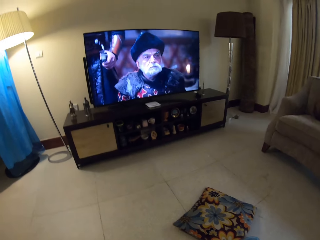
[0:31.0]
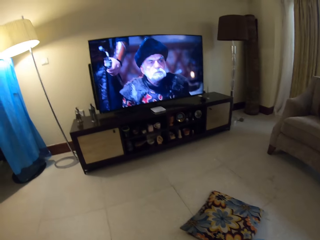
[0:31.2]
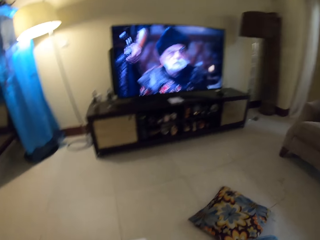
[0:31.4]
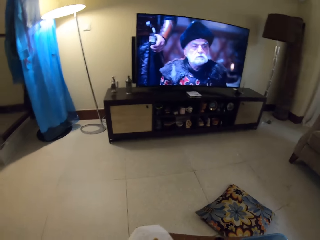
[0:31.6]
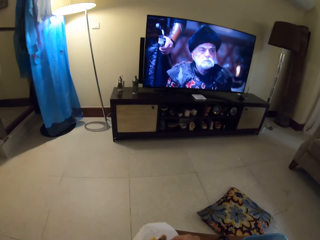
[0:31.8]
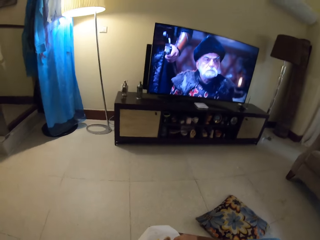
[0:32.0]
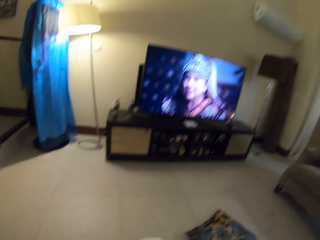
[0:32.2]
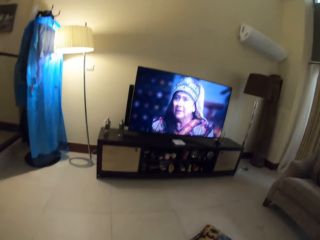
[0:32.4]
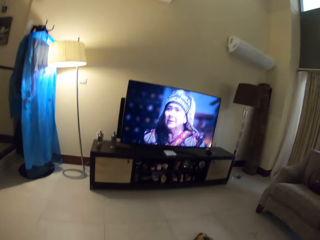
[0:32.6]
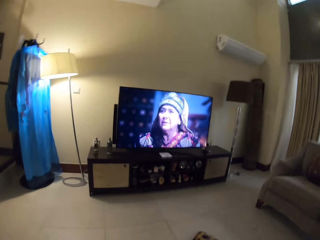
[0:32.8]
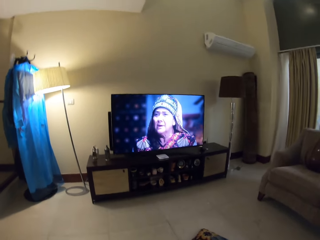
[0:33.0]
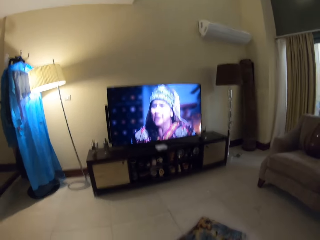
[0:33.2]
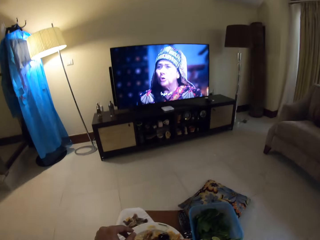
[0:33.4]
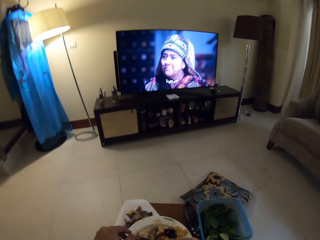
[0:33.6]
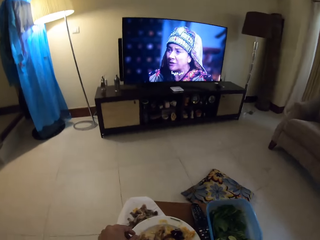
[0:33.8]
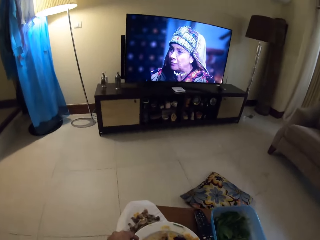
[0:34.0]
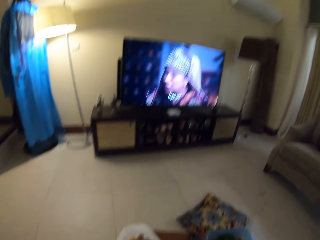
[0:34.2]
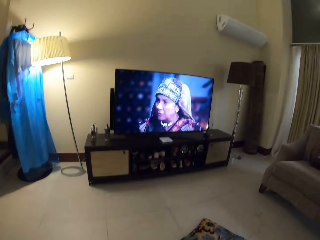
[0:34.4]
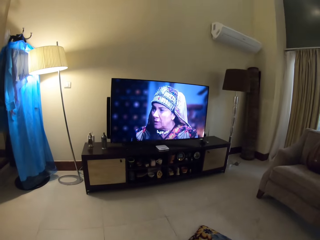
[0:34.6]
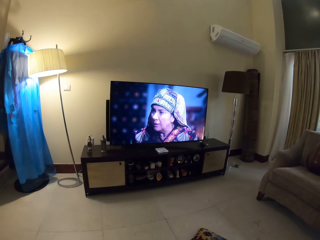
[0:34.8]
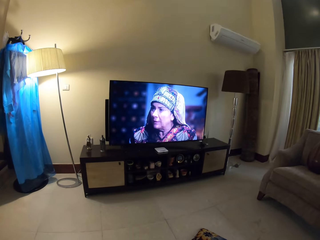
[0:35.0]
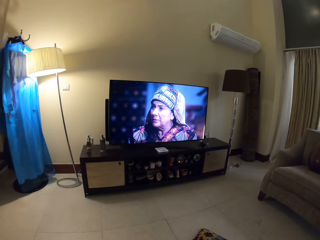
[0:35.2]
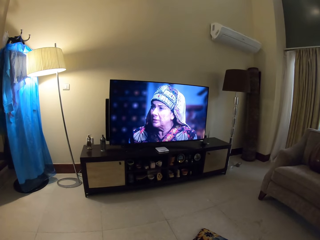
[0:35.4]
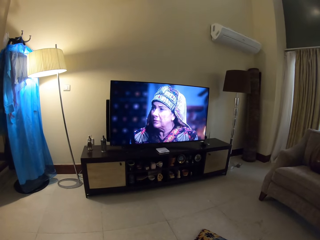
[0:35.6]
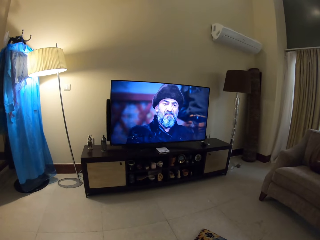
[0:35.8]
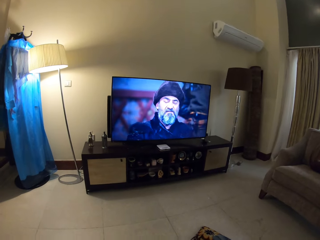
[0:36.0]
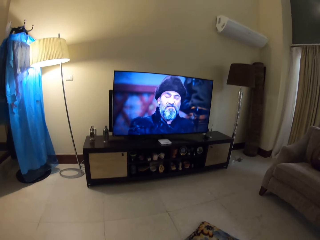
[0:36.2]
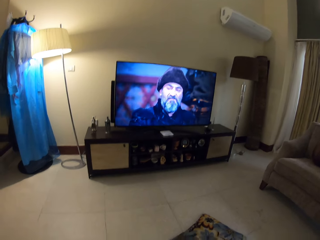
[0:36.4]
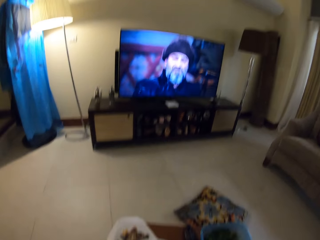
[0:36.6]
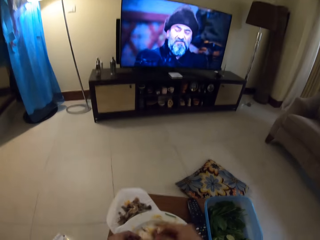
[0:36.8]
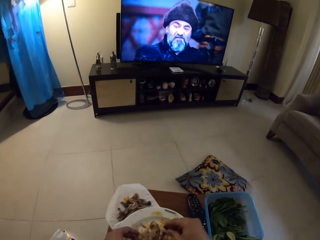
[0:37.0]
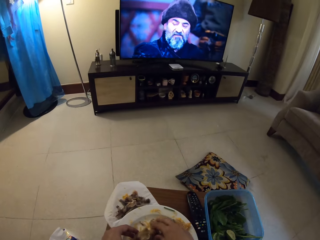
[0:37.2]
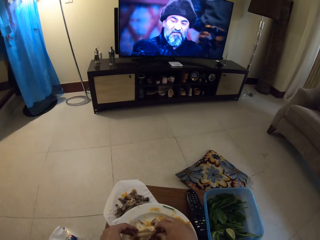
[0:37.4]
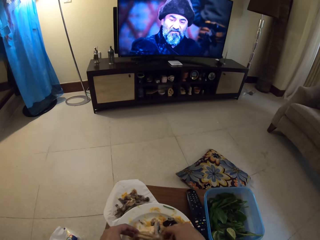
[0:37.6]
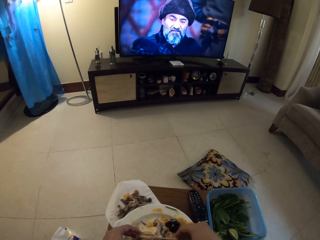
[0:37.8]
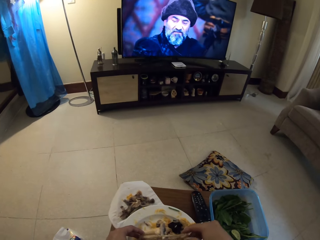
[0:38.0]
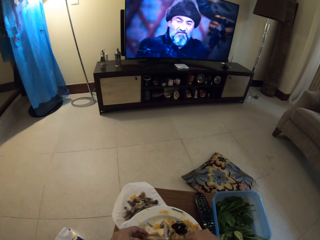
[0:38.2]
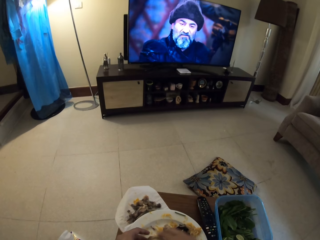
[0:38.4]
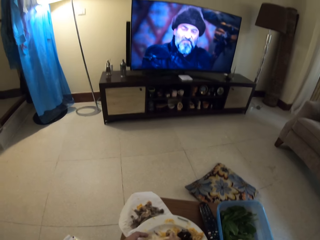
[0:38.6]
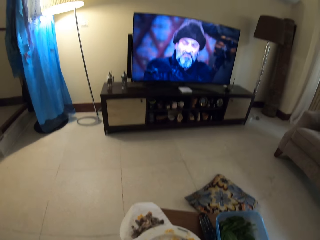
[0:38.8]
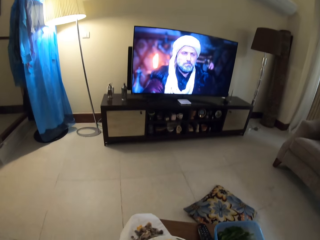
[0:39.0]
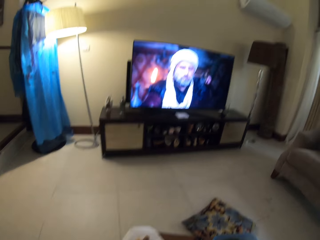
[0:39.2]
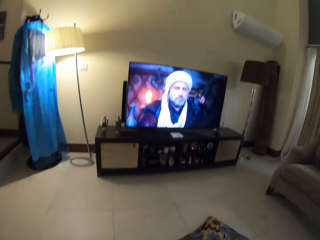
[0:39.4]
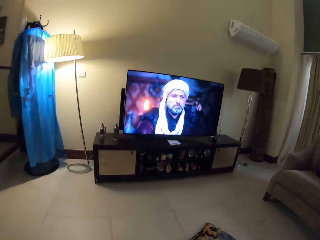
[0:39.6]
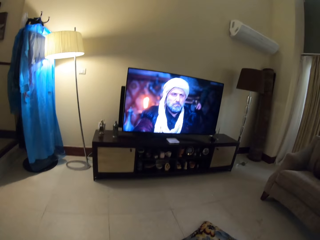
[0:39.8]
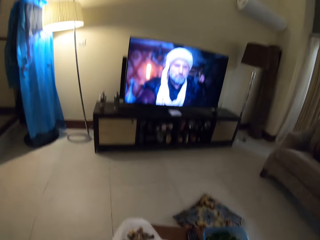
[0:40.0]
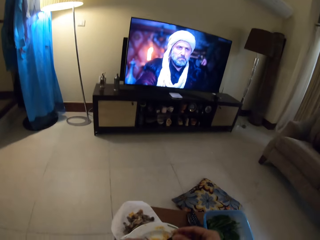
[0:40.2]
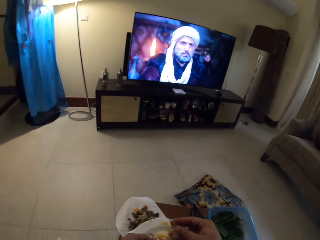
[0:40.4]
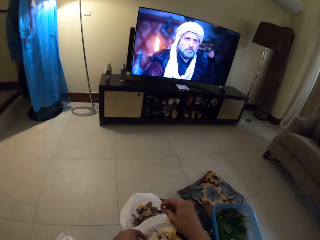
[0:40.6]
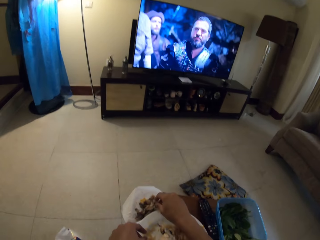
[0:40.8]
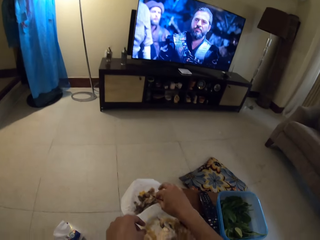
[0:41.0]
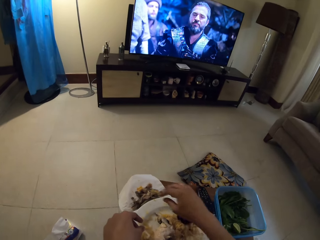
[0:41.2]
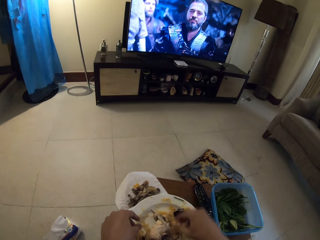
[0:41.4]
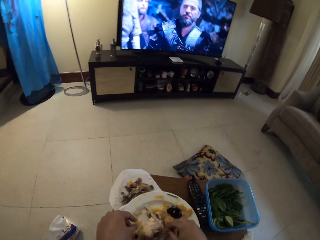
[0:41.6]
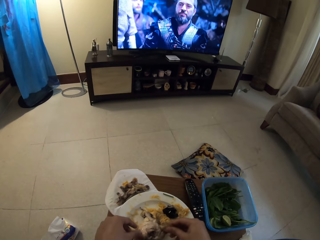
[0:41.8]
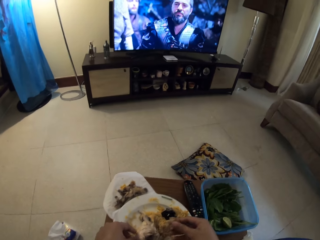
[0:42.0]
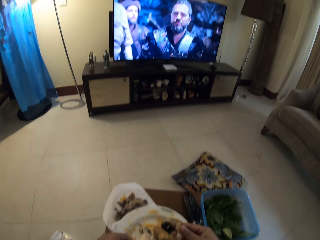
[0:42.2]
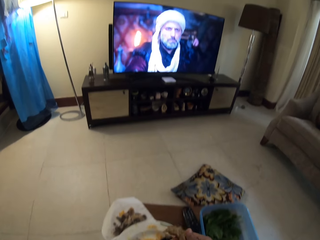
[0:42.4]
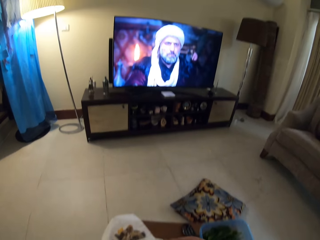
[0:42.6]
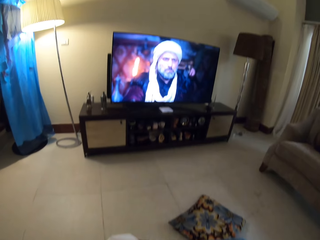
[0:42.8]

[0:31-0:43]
The camera wearer scoops rice from the plate. They watch television. They drop something on the side plate.

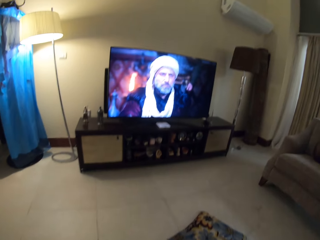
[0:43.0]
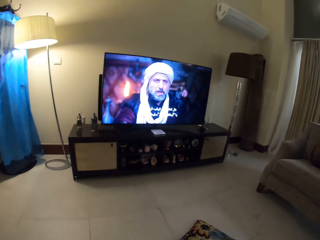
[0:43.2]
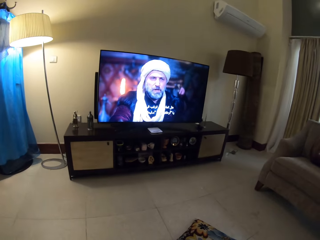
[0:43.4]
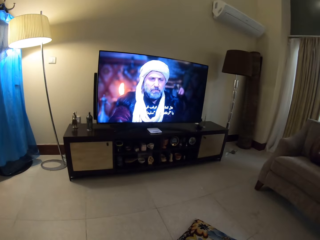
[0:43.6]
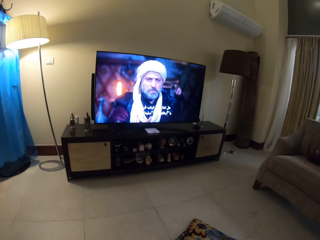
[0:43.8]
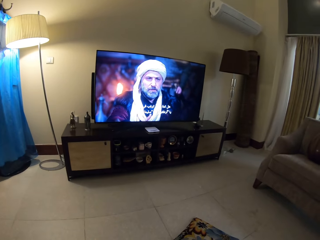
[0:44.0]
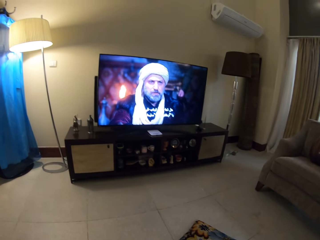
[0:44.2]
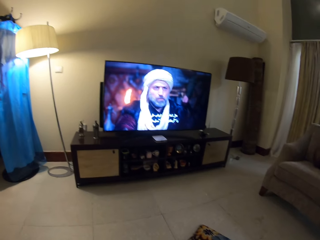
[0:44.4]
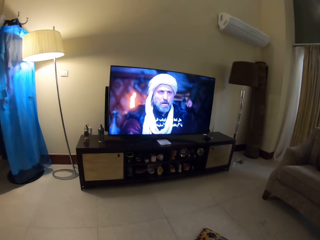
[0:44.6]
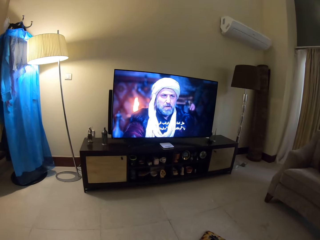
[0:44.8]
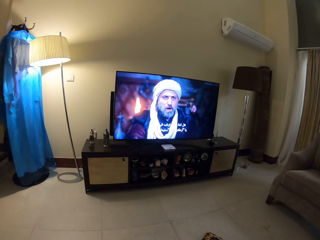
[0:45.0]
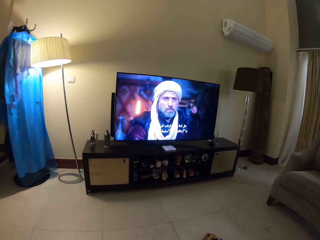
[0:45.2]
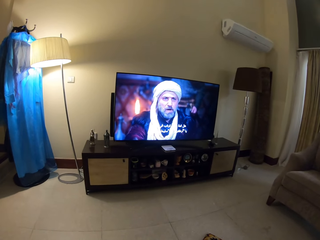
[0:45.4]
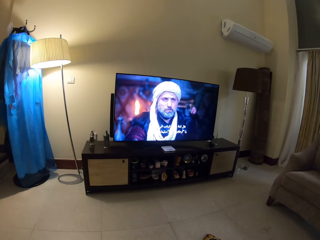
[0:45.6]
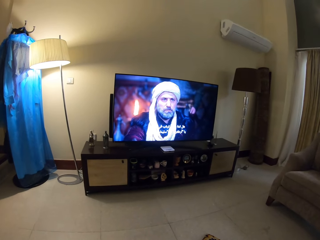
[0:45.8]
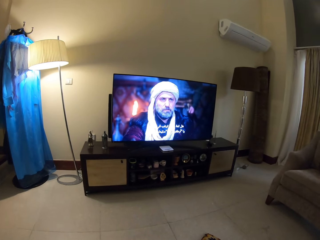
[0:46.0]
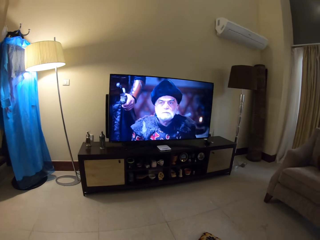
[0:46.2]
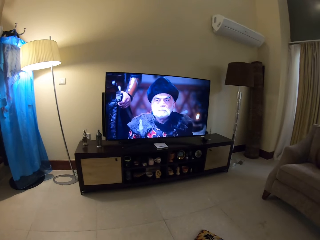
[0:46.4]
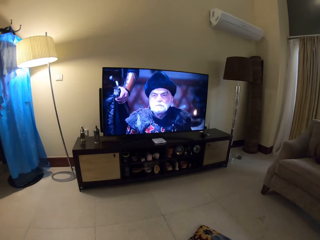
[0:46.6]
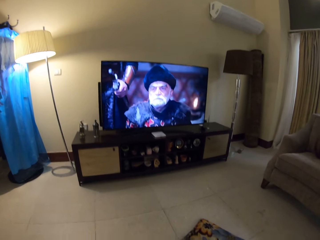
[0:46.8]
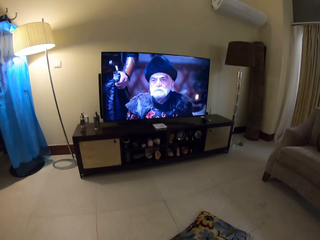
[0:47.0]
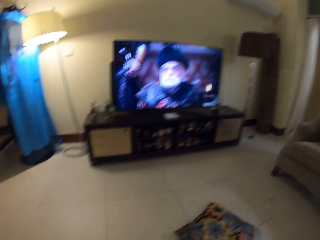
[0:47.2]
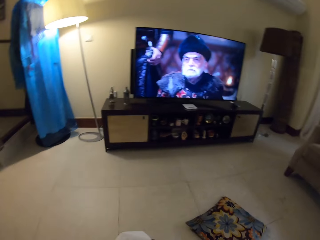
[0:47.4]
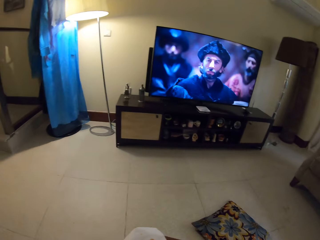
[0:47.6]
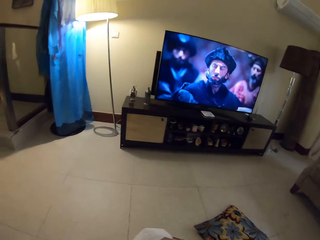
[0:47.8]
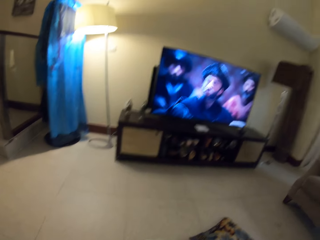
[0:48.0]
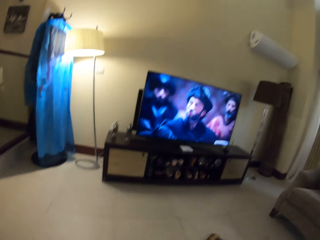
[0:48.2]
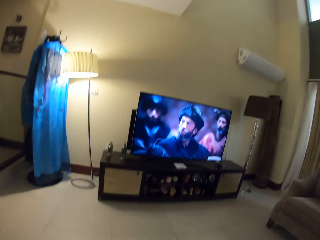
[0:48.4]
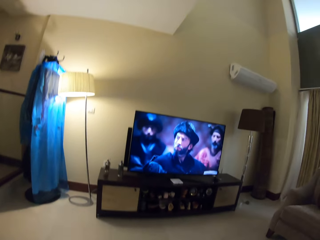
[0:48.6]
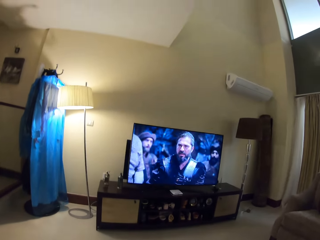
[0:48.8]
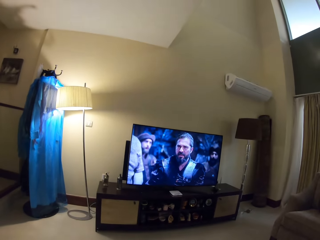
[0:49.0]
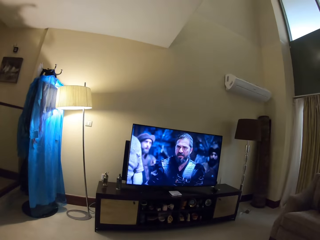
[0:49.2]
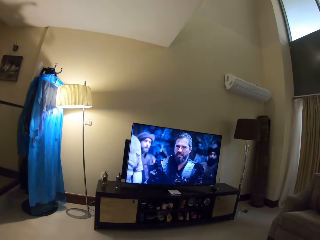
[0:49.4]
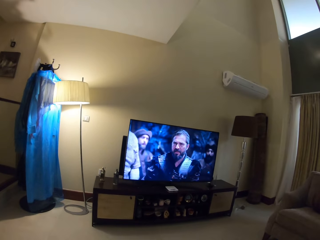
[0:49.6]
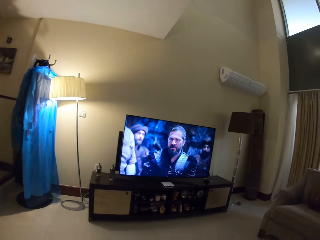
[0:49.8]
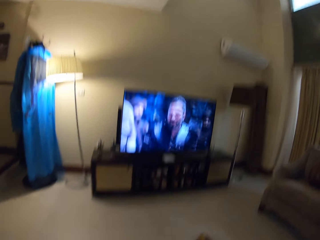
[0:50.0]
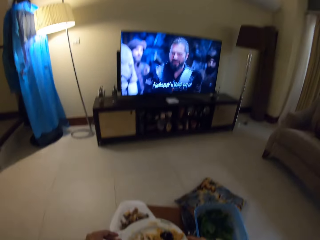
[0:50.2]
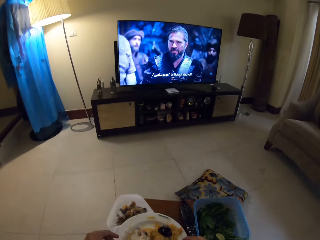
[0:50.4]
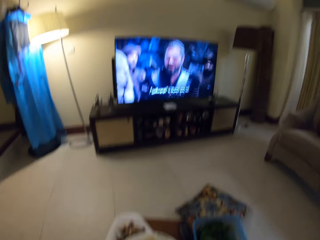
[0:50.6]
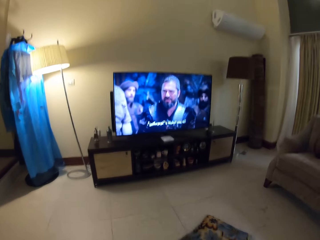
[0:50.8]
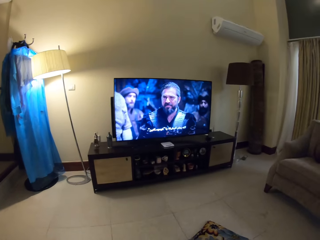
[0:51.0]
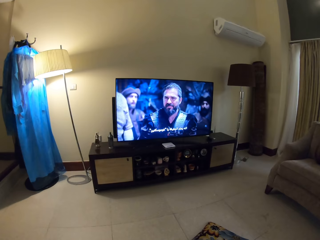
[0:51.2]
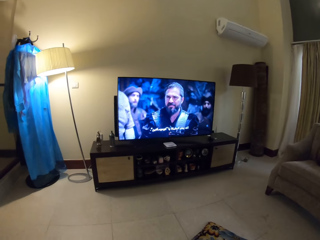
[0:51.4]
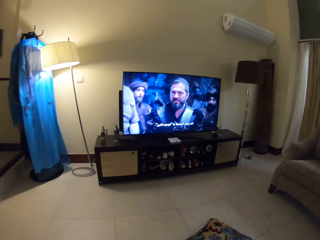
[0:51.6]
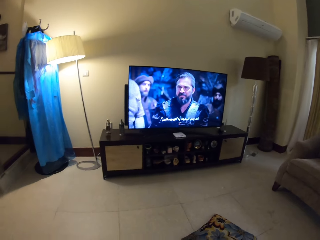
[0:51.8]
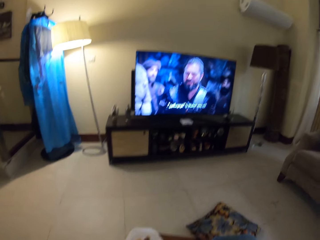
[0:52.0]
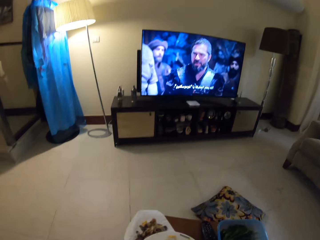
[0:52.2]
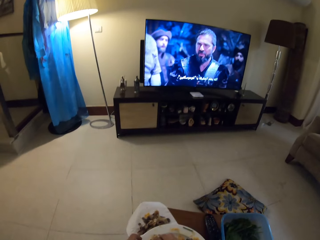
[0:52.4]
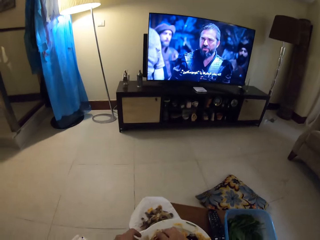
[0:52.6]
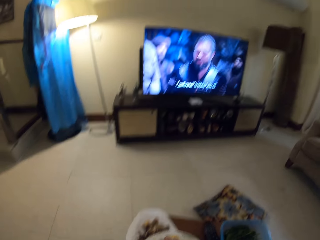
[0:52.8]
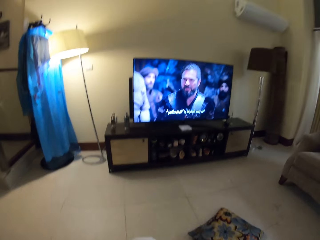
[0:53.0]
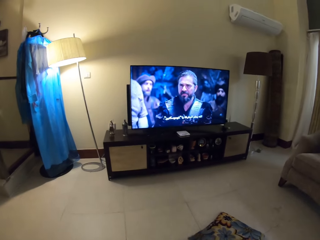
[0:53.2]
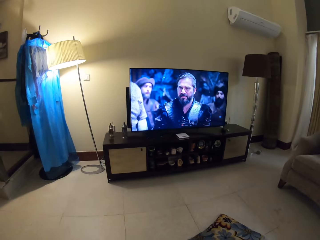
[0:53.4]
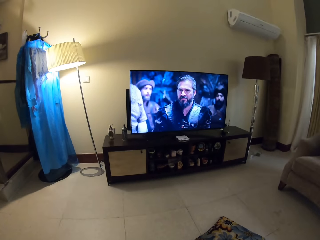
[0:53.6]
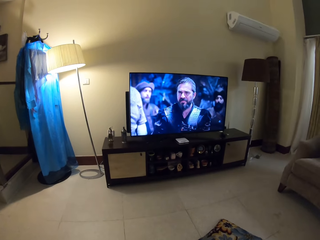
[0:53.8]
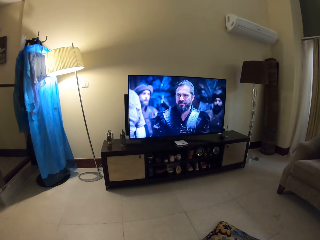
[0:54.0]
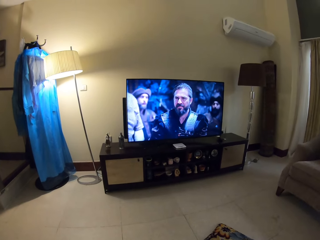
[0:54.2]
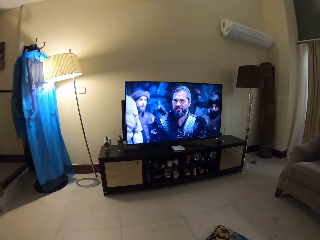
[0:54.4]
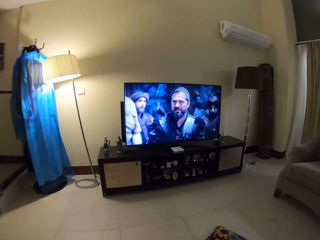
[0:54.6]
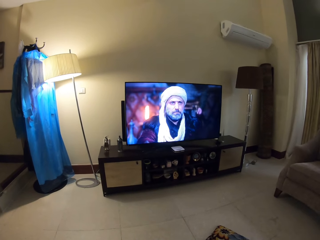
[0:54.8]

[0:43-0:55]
The camera wearer watches television.
